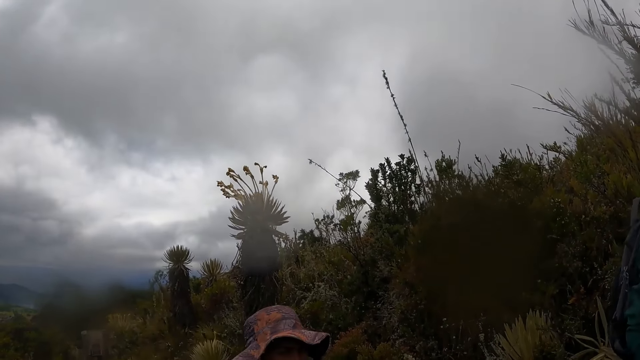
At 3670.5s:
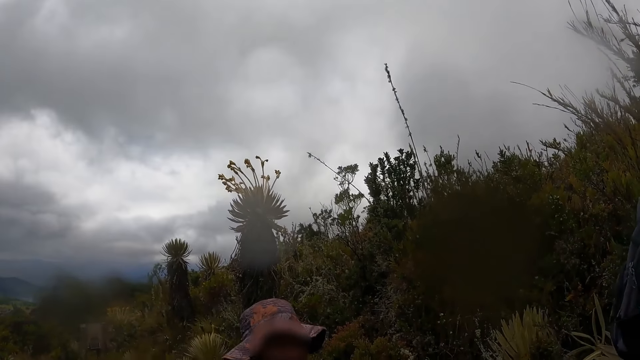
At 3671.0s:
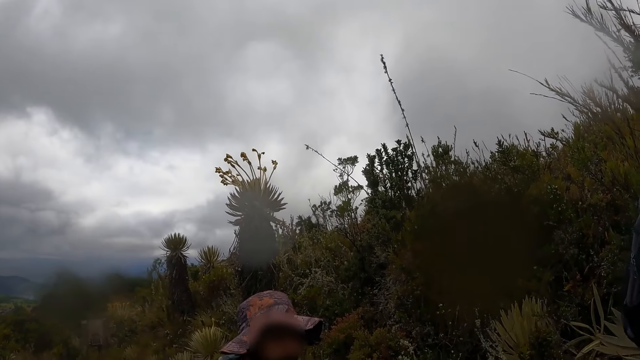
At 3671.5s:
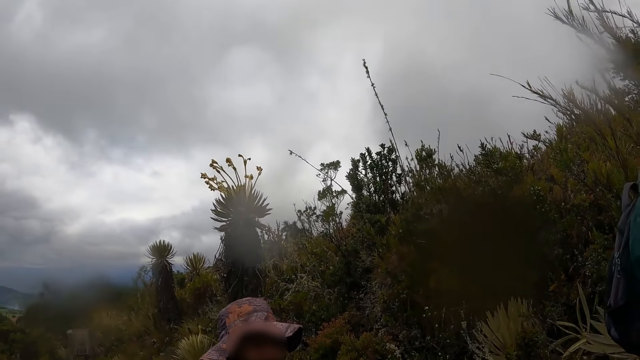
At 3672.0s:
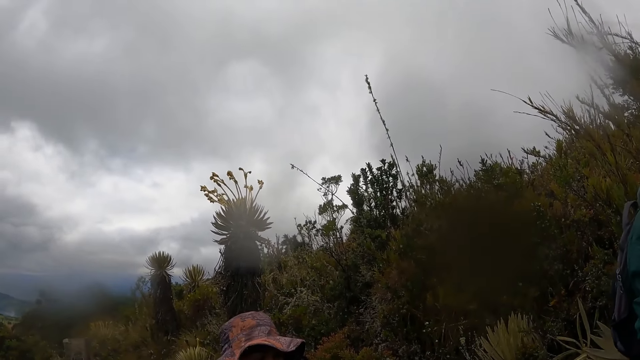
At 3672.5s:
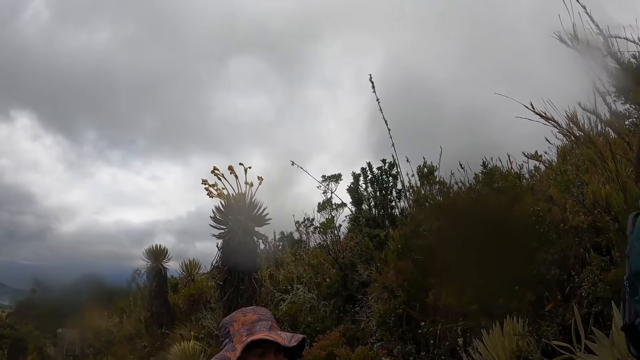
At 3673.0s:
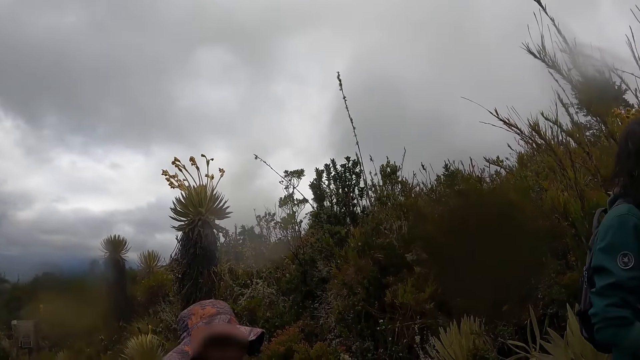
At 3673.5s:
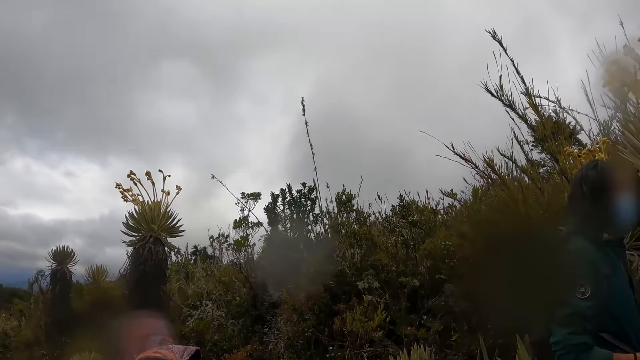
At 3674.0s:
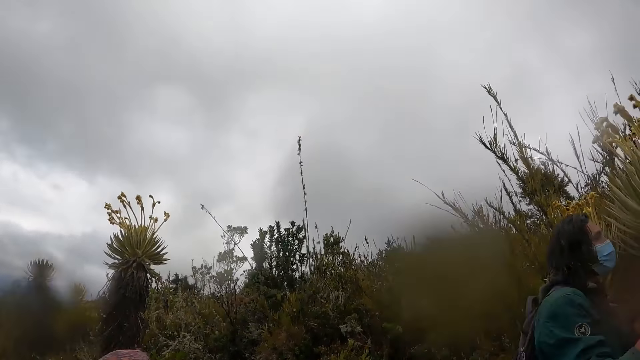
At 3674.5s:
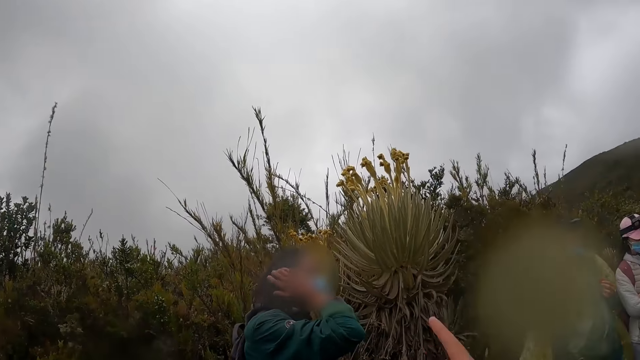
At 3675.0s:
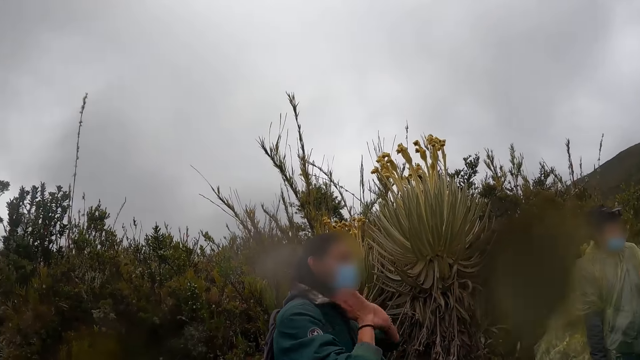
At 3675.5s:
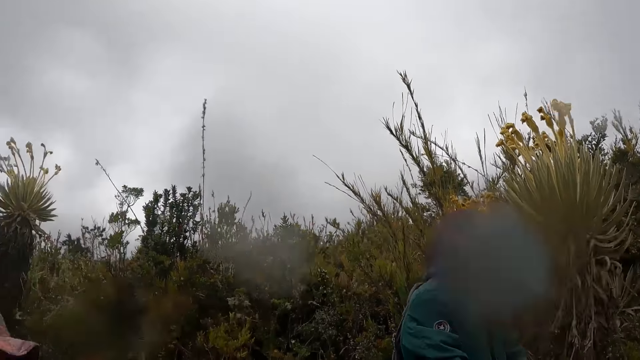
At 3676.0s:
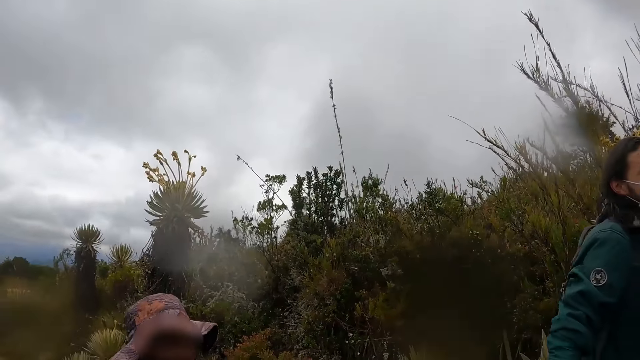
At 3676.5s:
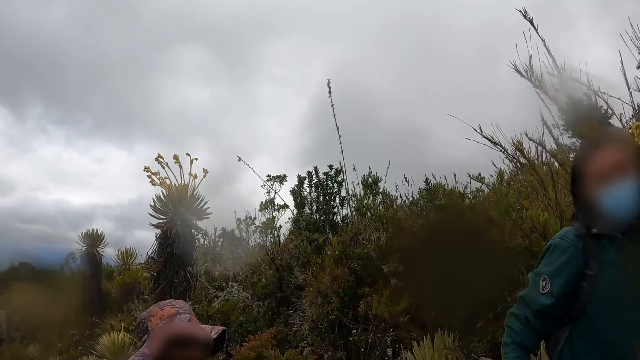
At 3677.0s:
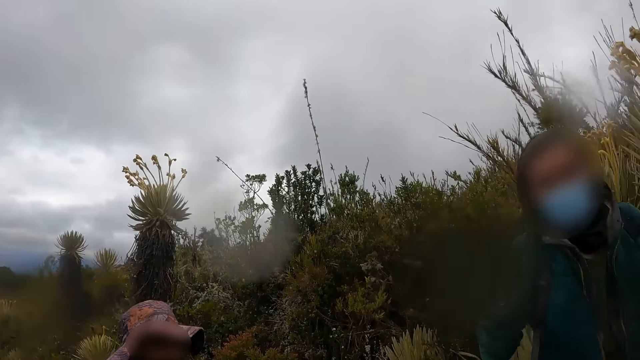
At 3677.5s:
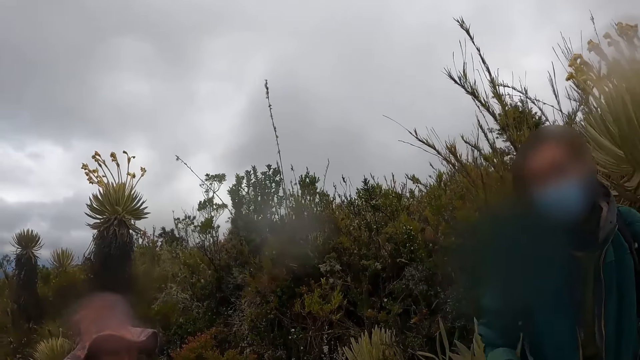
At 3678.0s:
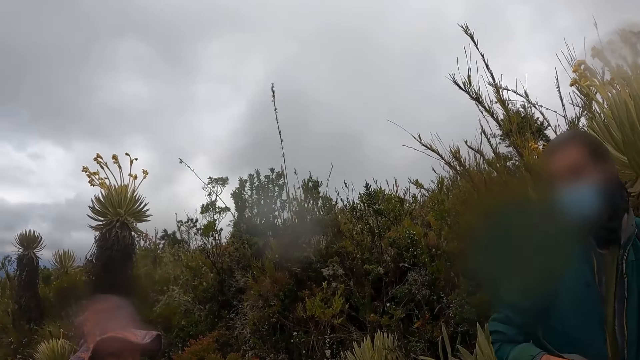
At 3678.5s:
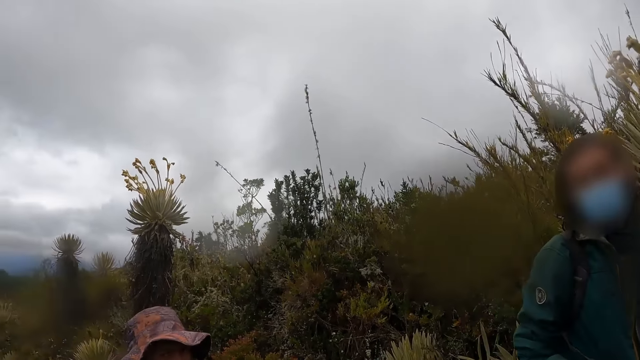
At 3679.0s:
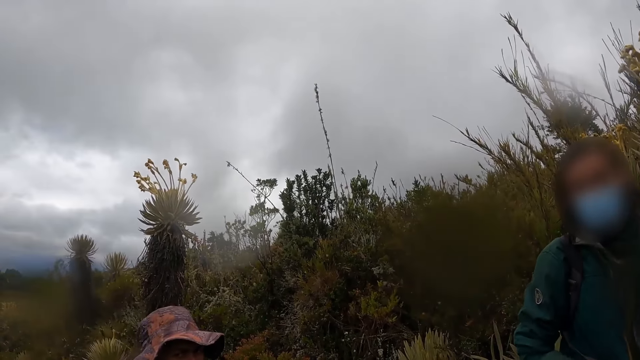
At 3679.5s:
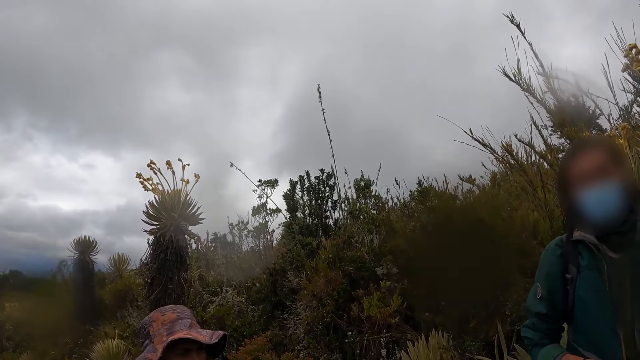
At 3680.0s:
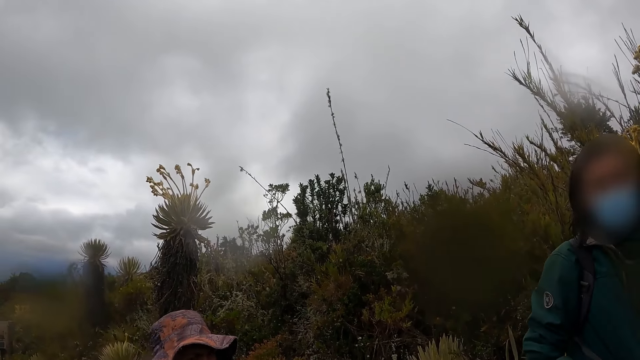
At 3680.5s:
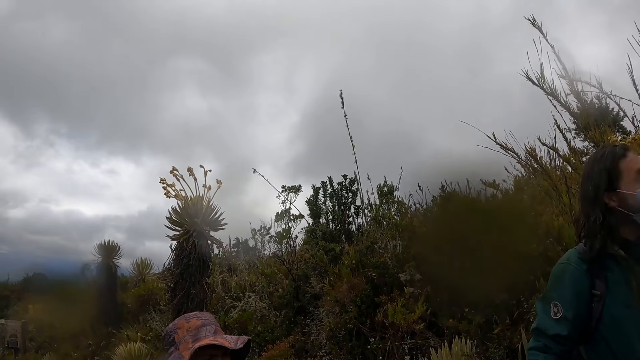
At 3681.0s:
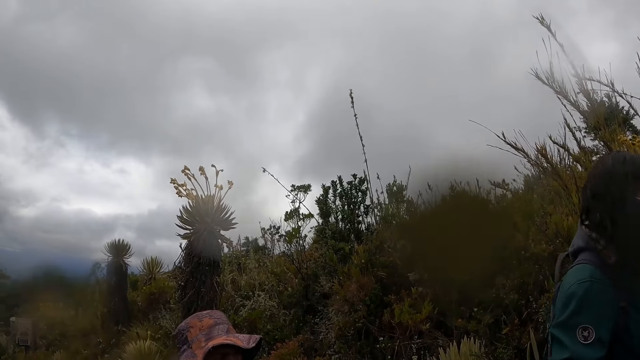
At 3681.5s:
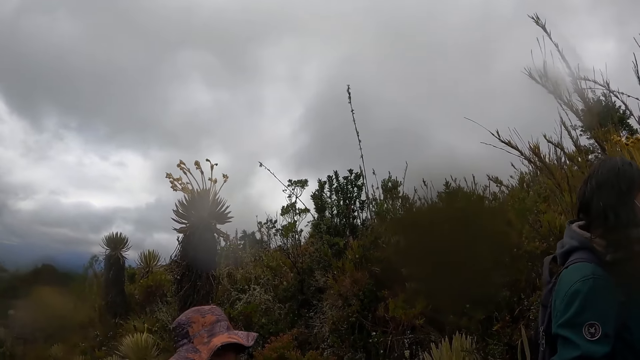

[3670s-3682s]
The man touches his hair with both hands. The camera wearer gestures out with his right hand. He looks around the field.

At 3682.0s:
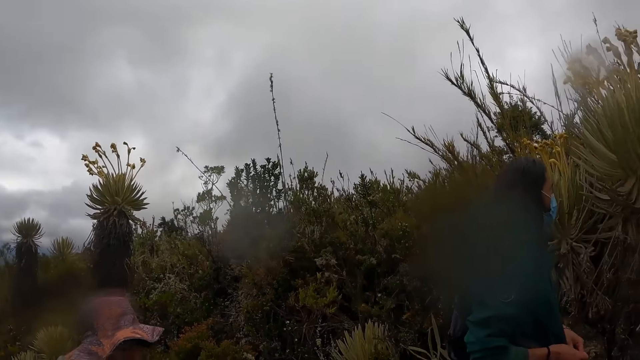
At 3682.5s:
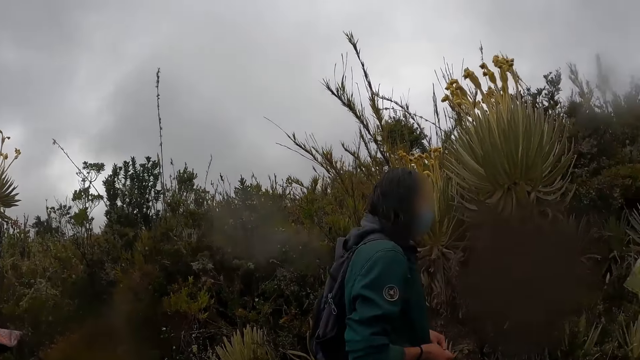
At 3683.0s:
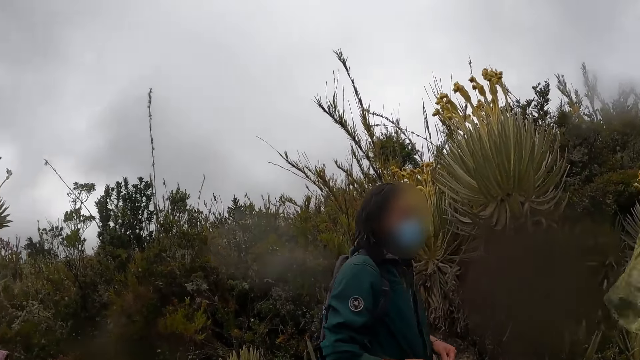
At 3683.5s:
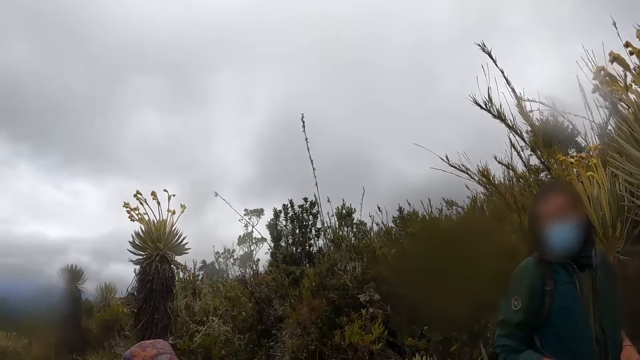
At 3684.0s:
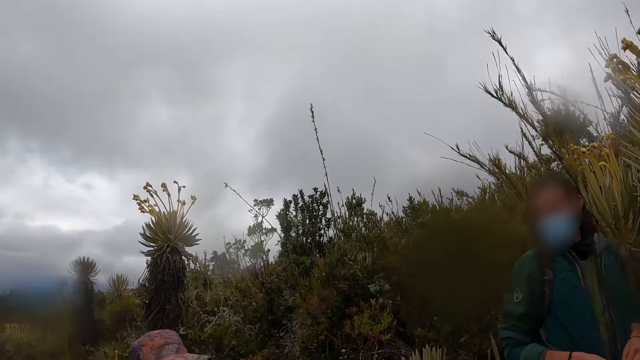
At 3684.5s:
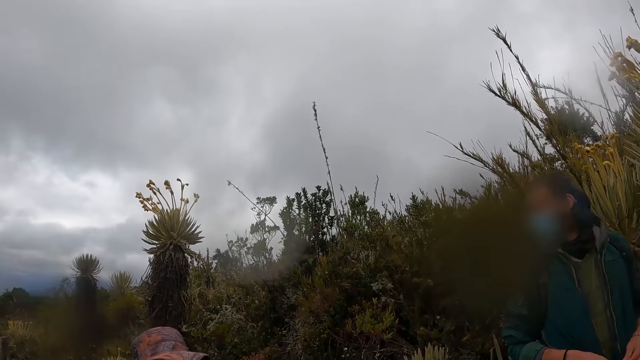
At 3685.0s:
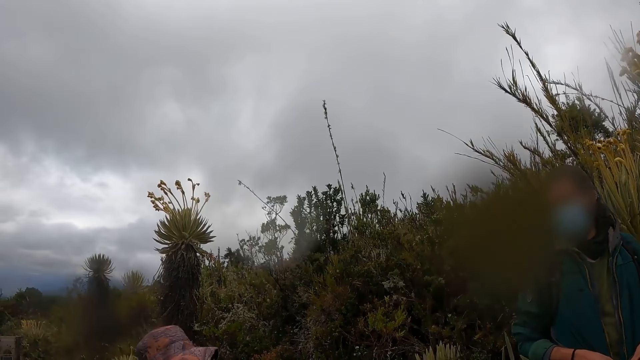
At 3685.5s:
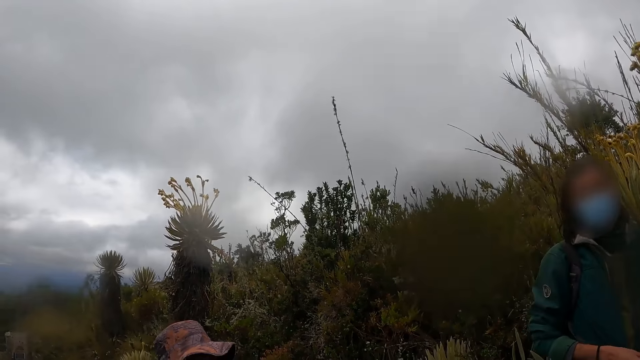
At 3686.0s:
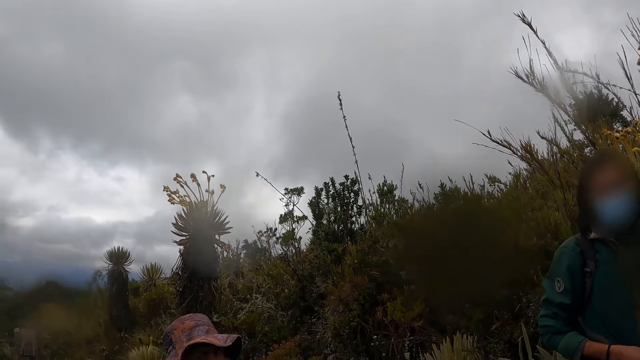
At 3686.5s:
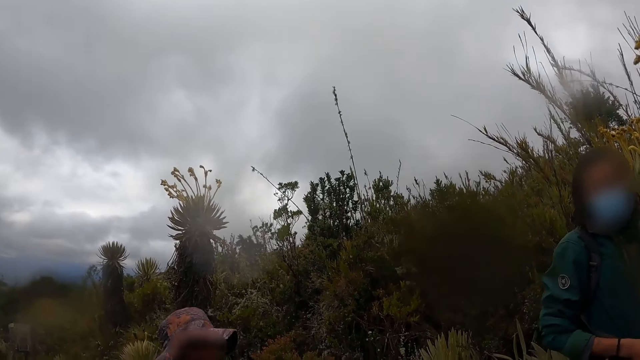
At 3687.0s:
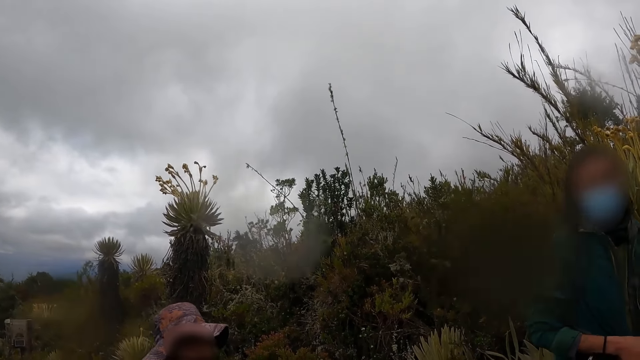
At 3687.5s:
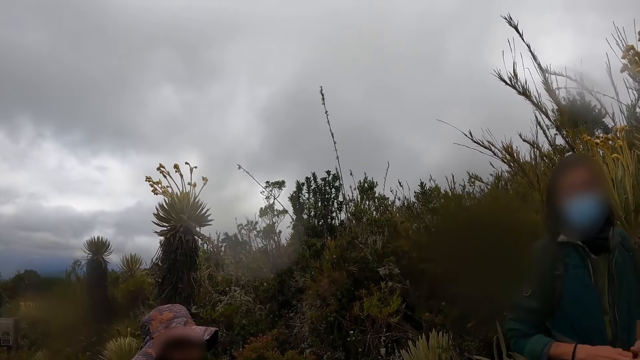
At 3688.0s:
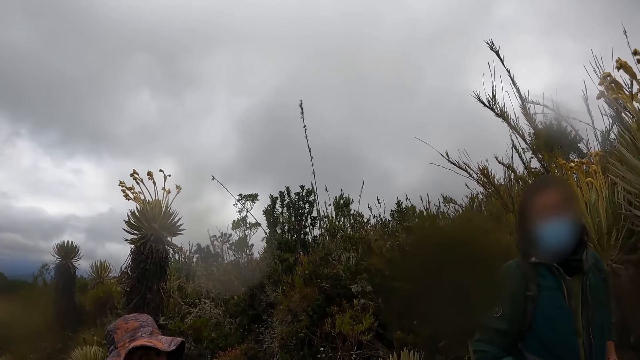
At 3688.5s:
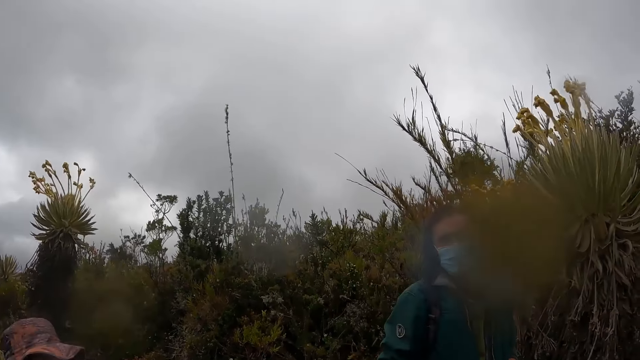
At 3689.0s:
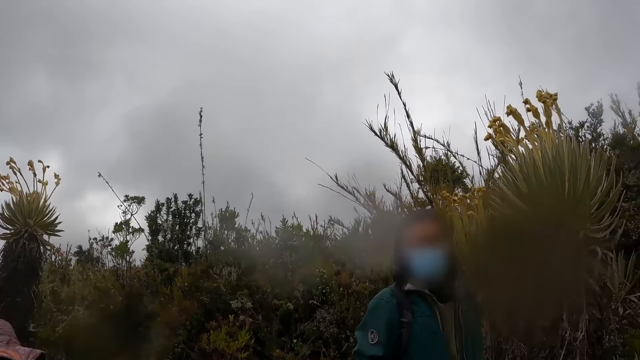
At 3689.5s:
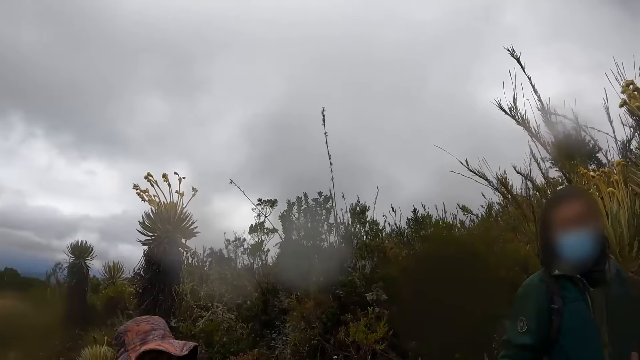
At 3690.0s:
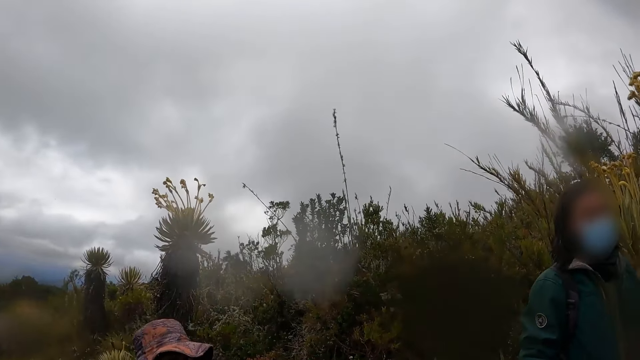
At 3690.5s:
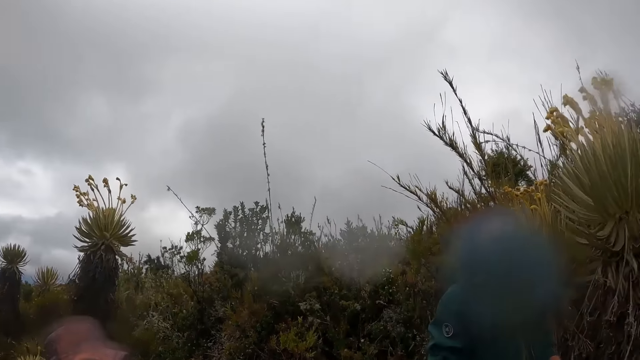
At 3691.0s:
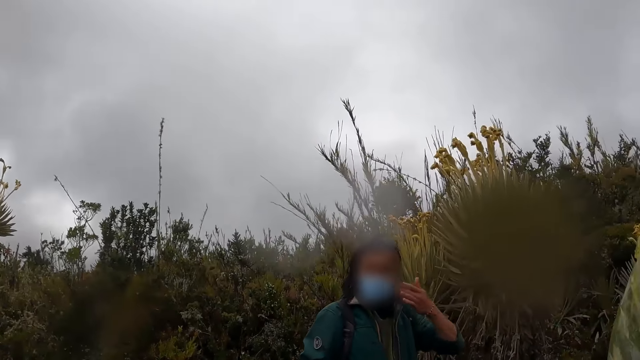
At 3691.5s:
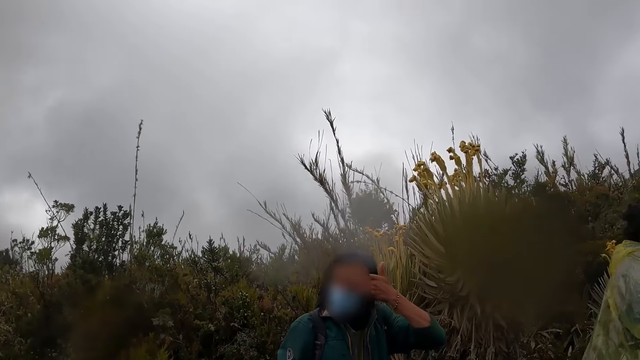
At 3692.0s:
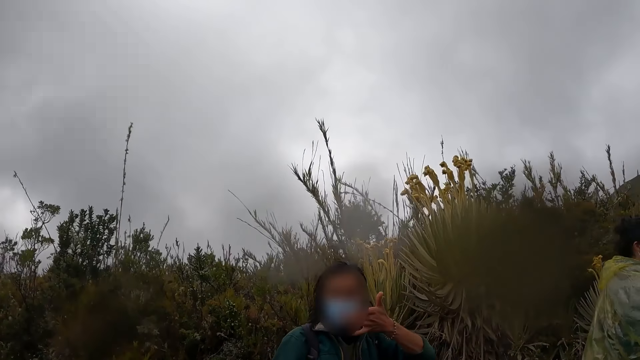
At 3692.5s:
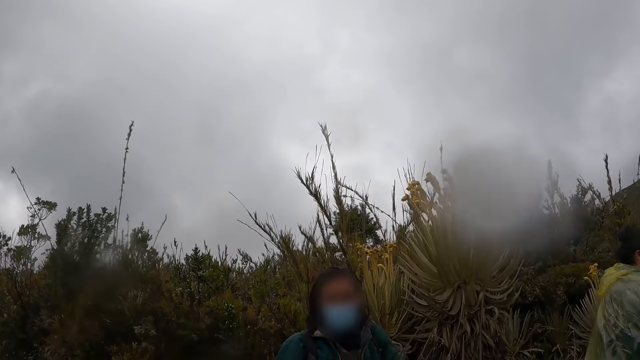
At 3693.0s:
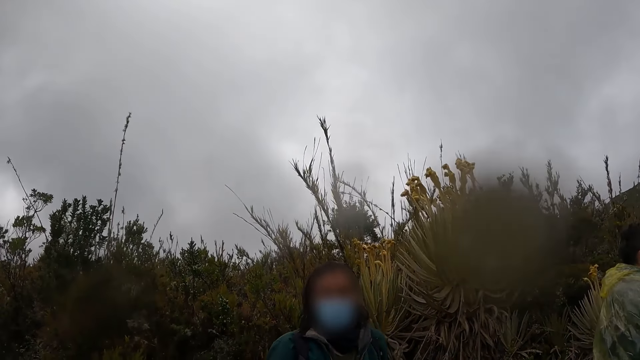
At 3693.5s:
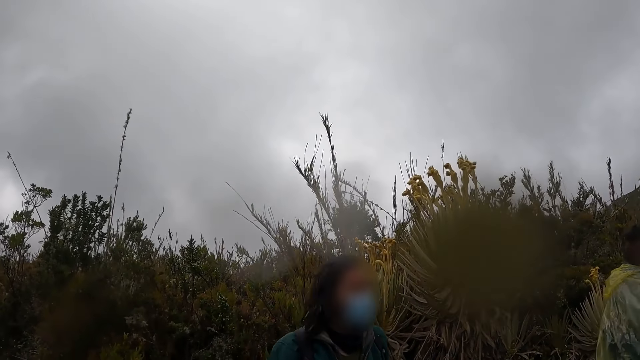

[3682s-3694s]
The man touches his face with his left hand and lifts his hand.
